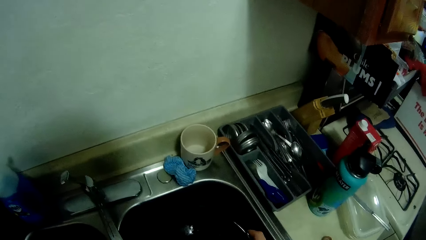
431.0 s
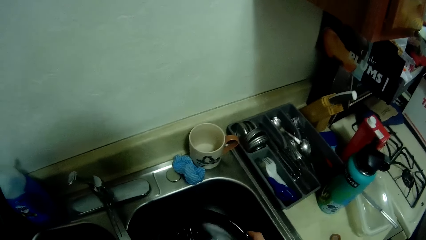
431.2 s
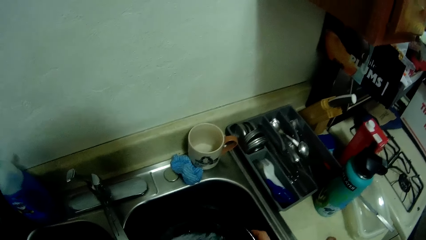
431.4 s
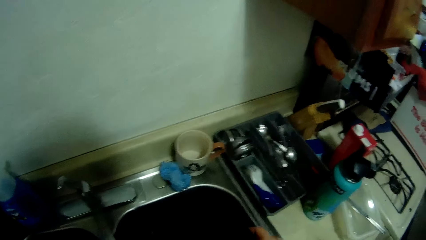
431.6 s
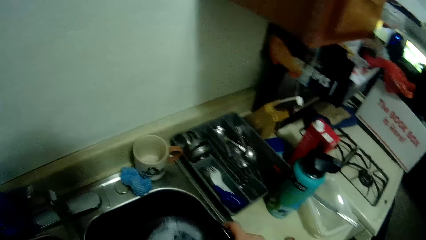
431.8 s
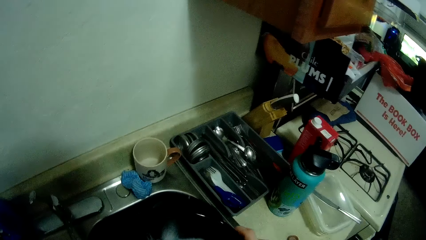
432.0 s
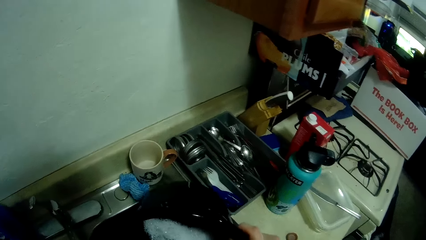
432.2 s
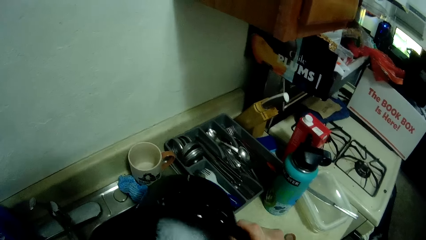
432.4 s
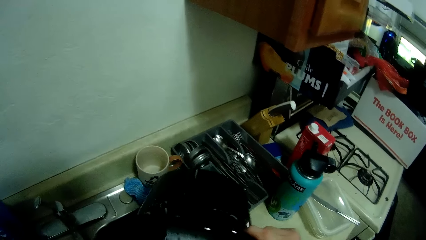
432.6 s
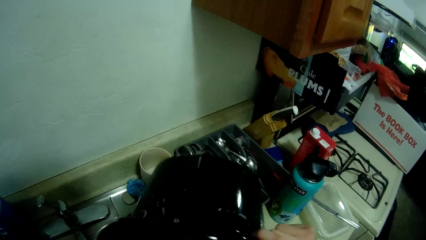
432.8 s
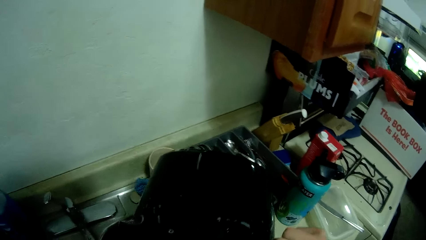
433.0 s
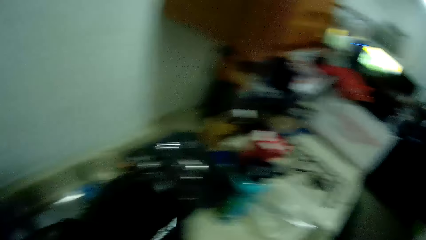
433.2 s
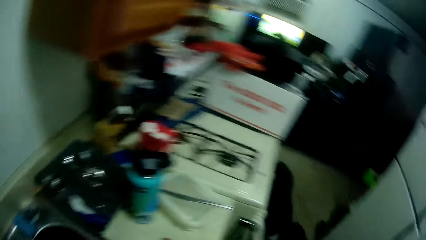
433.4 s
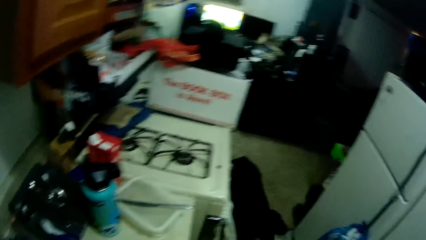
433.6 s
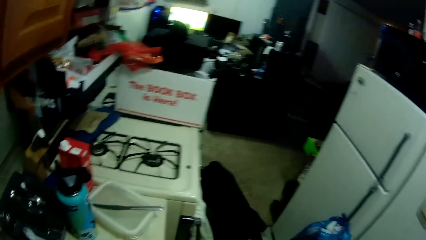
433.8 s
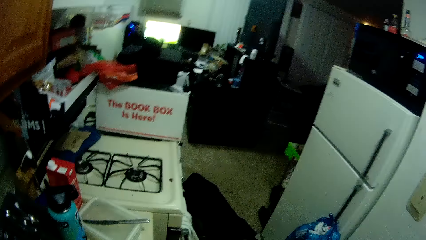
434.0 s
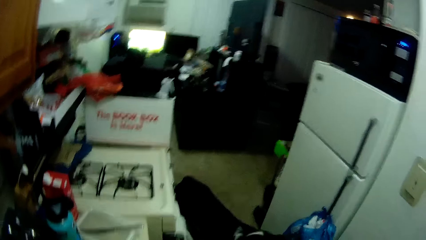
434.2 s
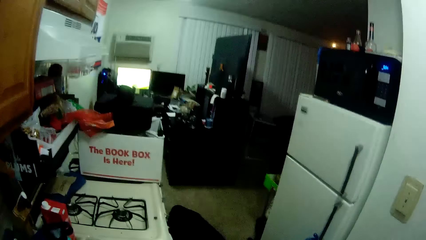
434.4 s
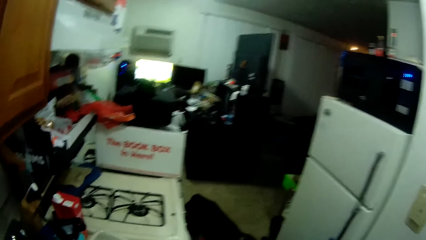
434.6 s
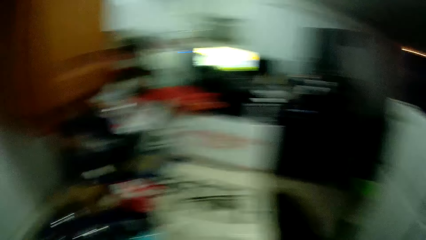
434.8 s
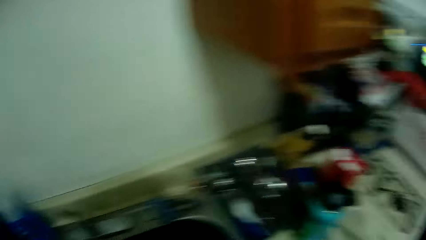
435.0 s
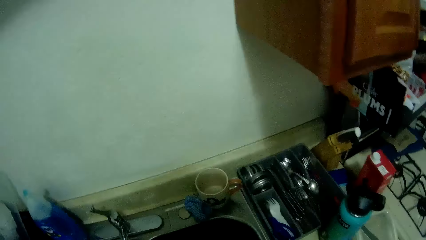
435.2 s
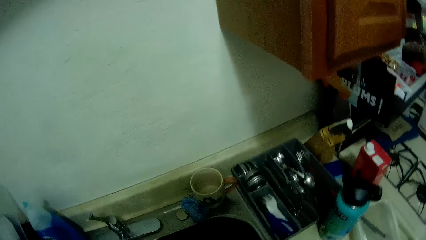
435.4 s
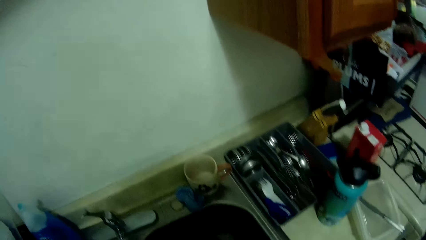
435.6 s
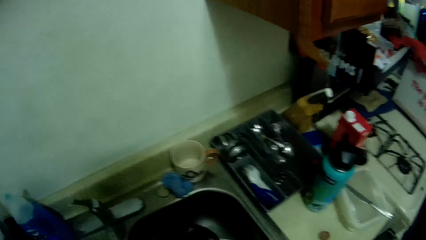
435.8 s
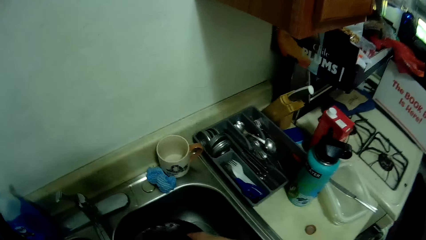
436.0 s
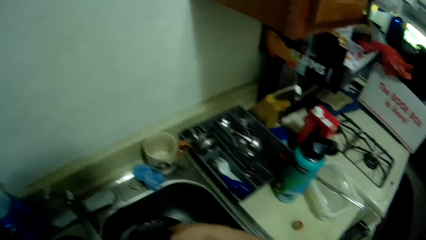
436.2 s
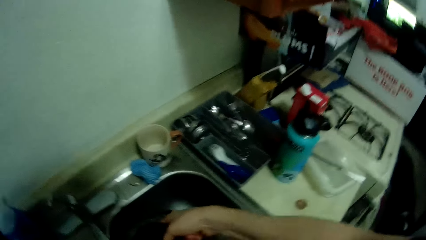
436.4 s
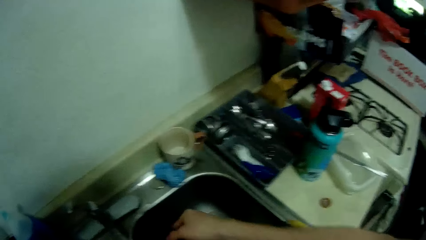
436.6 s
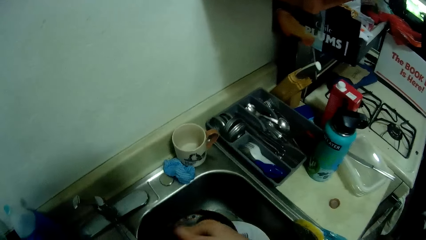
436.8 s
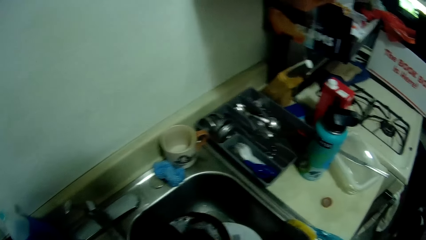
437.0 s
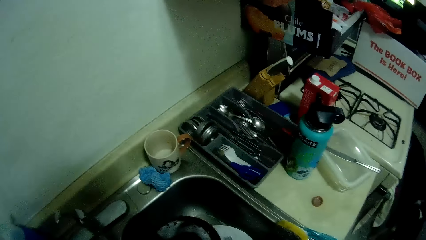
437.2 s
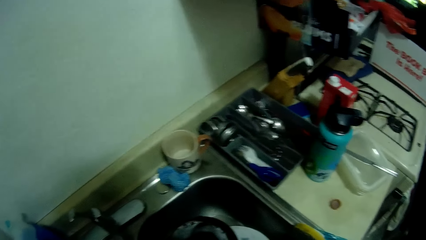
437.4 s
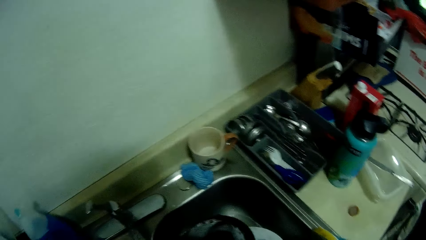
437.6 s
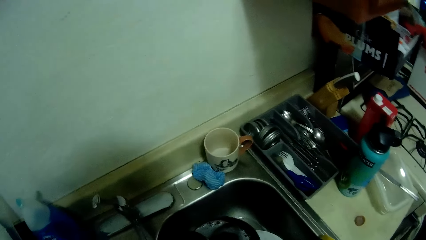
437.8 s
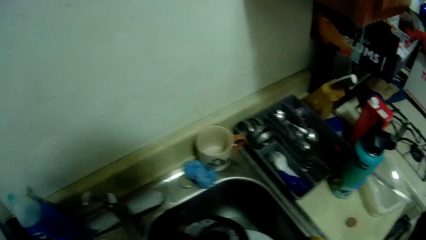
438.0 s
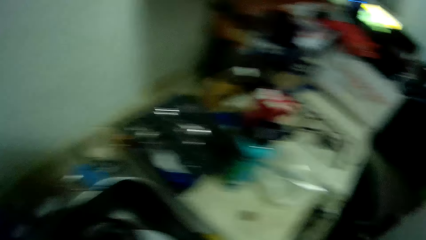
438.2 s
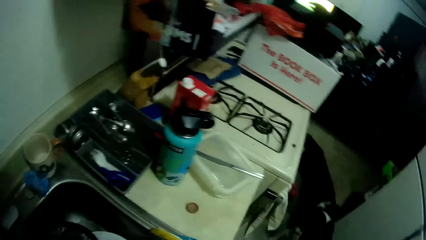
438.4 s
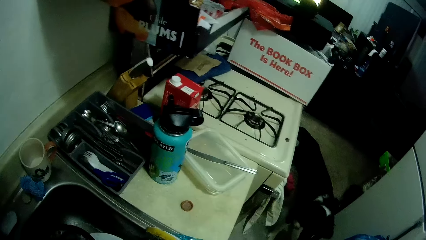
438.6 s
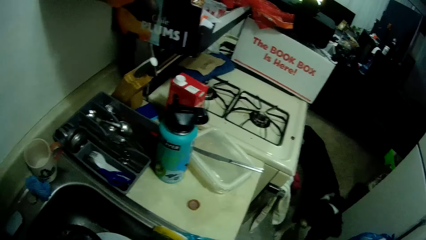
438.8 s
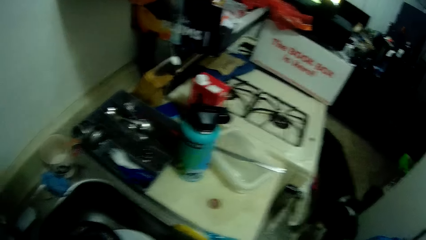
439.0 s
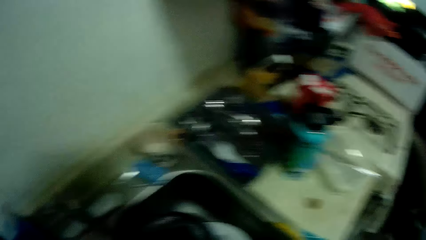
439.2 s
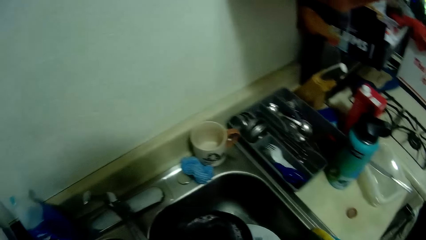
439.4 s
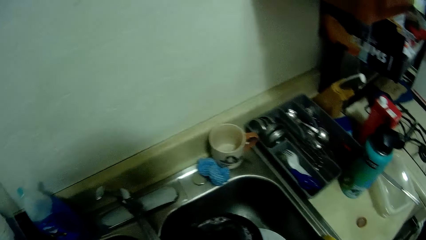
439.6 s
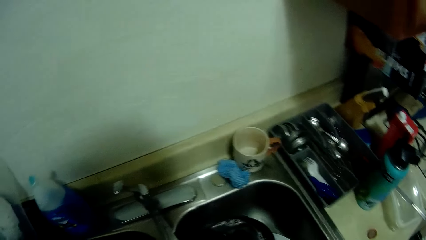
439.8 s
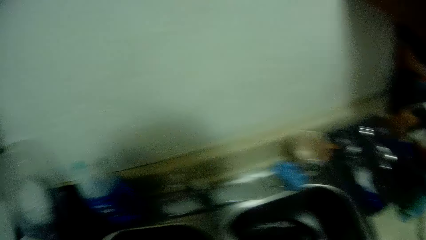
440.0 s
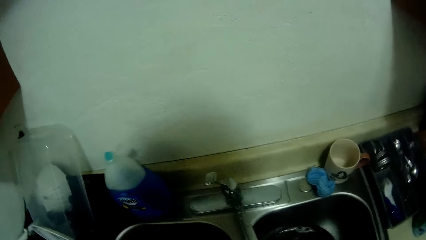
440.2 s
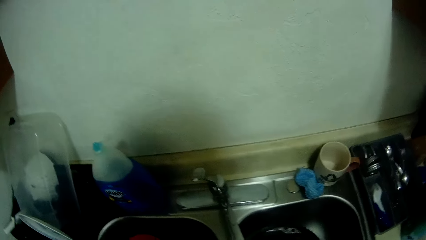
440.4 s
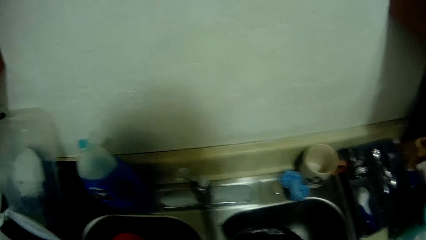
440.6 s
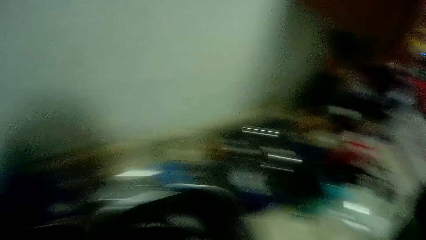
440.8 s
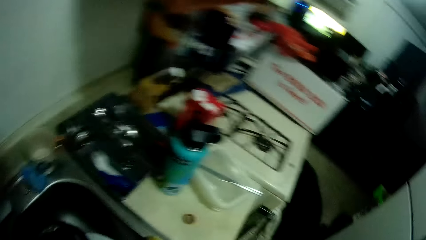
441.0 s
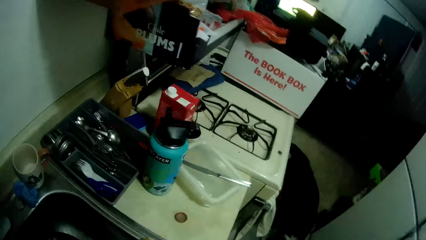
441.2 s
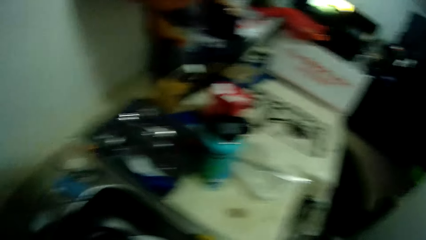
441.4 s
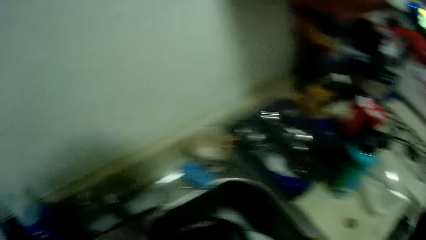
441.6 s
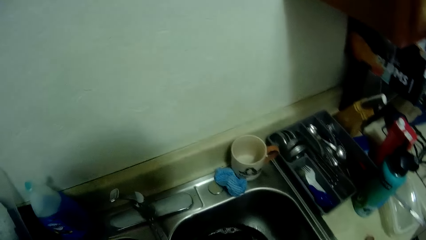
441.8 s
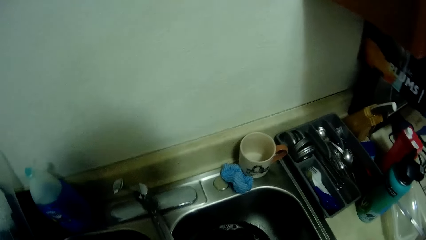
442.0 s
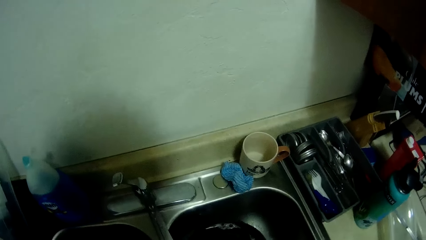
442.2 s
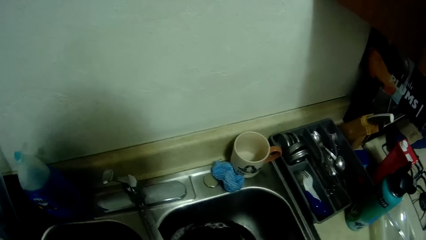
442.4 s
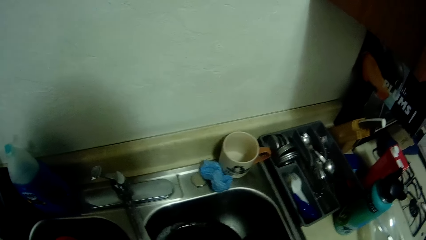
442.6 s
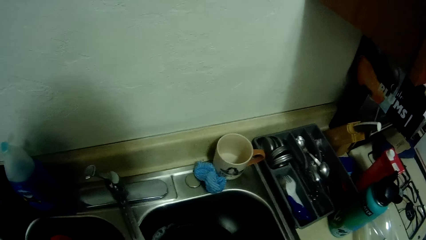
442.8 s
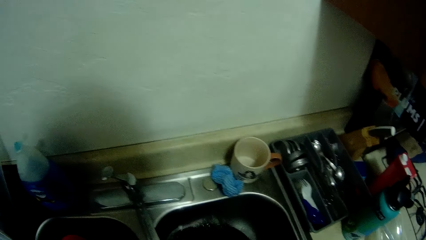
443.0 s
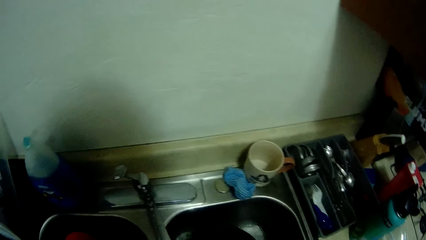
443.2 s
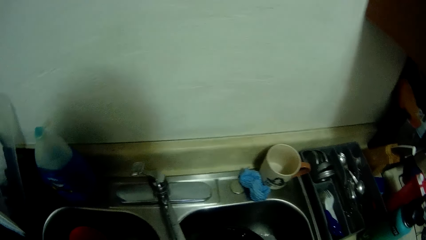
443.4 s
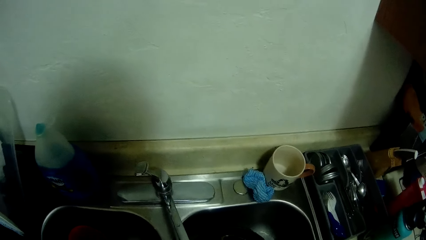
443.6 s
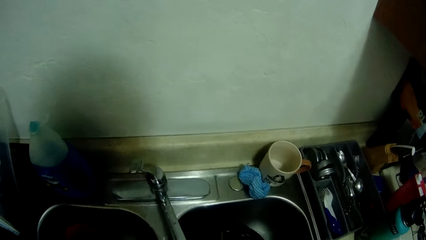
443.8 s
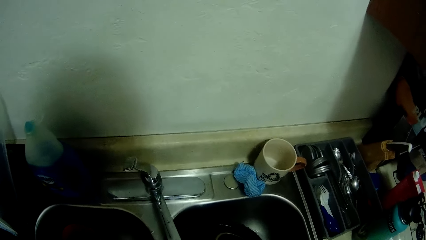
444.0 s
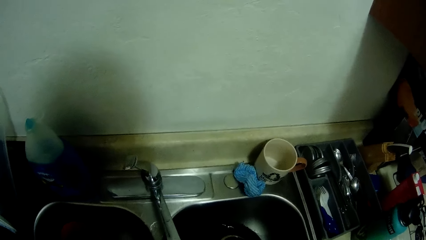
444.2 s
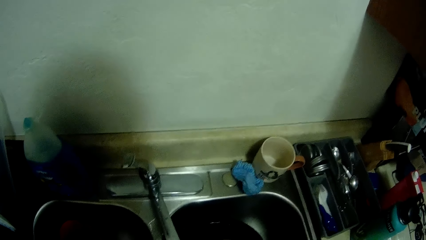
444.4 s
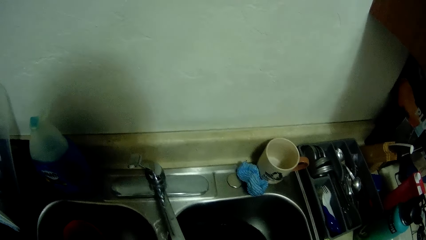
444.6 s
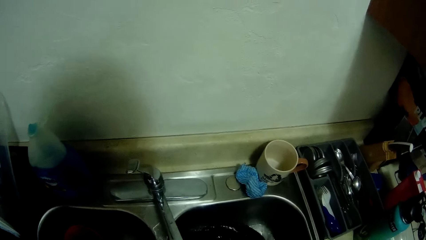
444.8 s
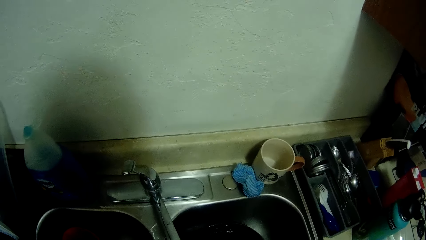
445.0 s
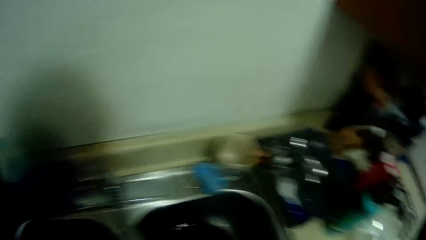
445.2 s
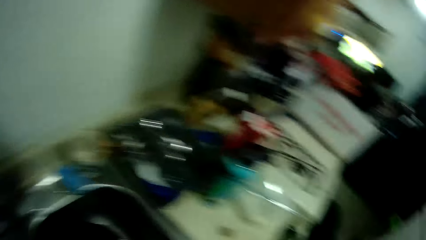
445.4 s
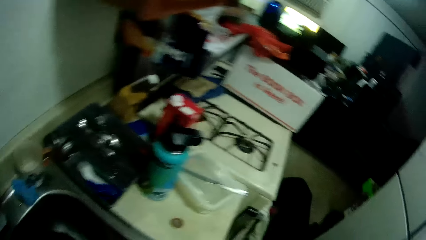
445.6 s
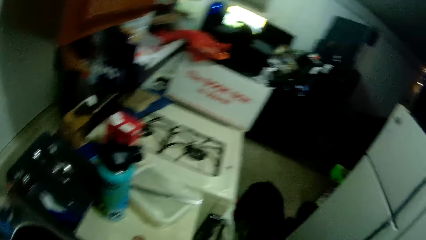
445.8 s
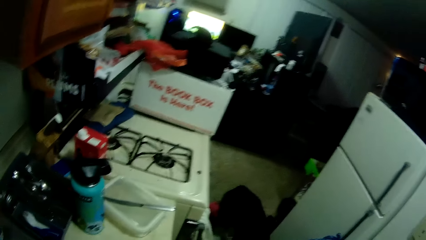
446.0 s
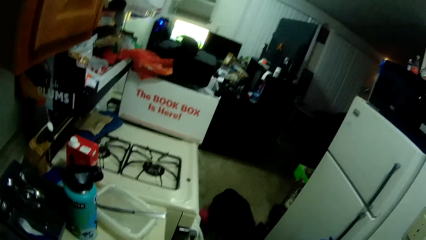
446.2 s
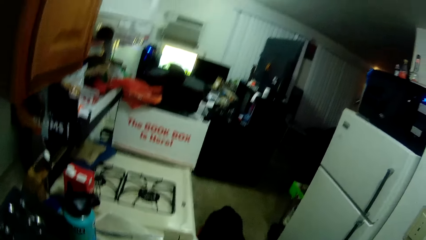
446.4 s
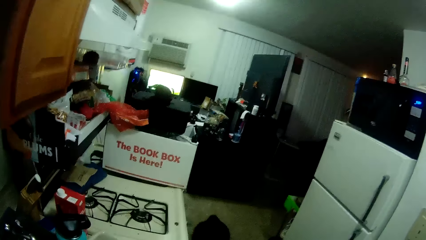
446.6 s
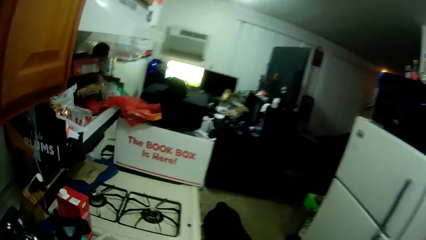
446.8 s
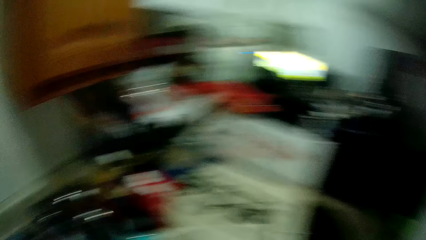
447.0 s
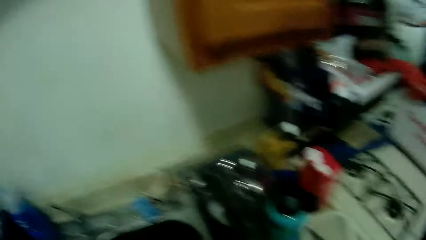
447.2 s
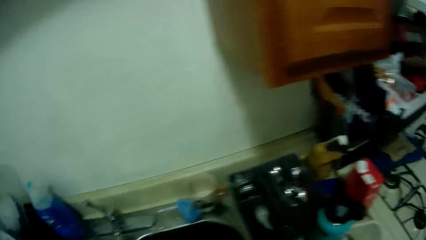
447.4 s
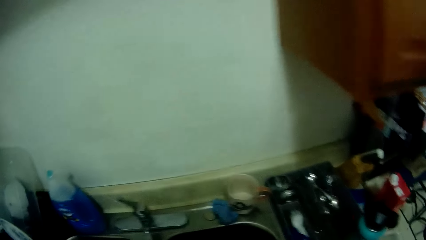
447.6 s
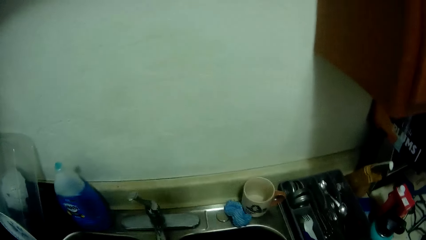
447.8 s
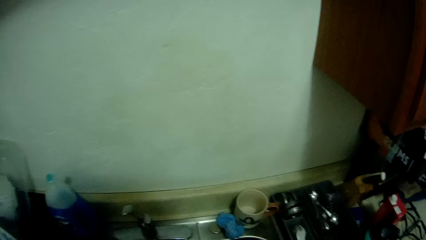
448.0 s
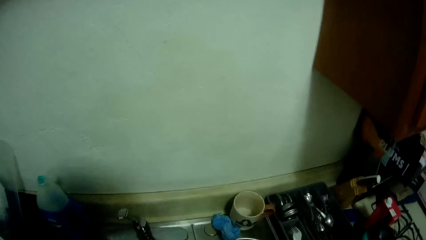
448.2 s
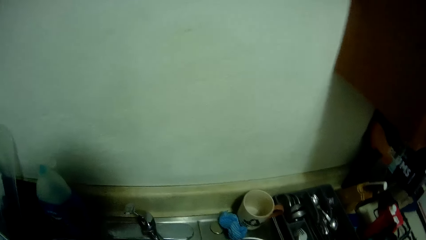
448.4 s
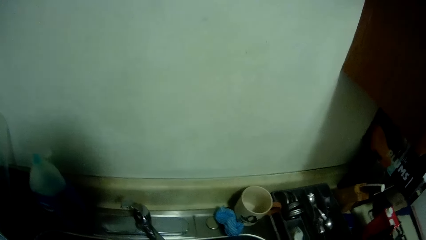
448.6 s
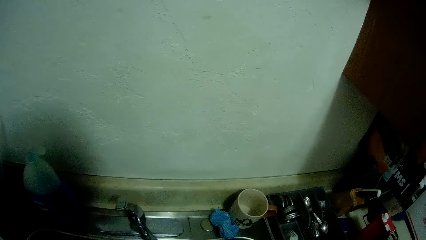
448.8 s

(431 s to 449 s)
The camera wearer washes the cooking pot. They drop the pot on the counter, pick a plate from the sink and wash the plate with the sponge.
